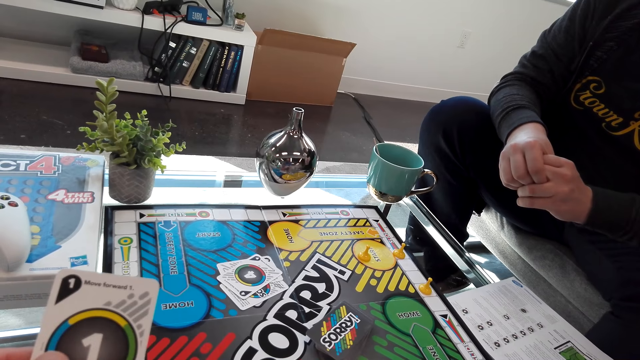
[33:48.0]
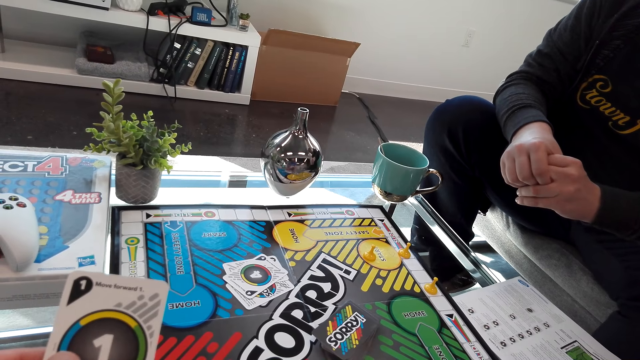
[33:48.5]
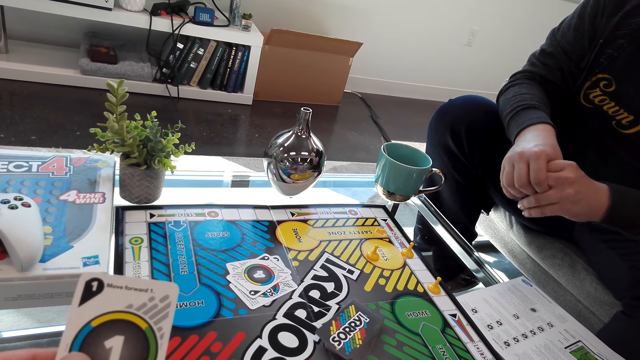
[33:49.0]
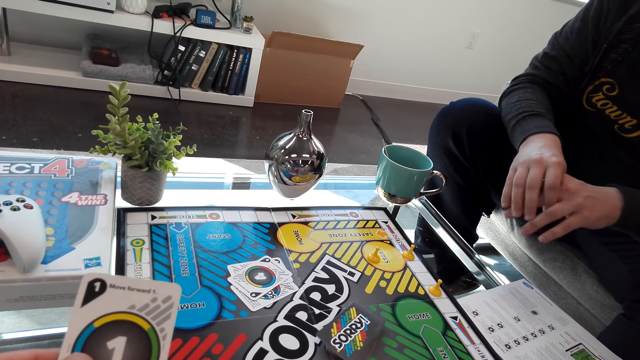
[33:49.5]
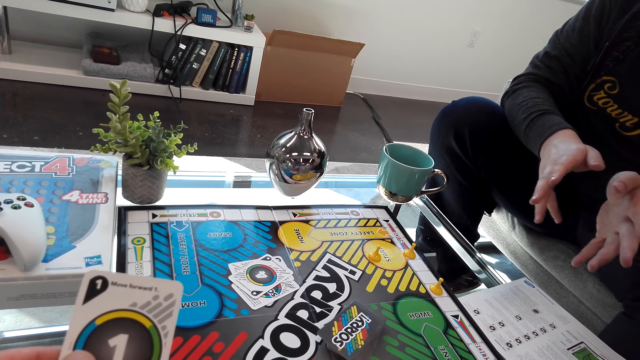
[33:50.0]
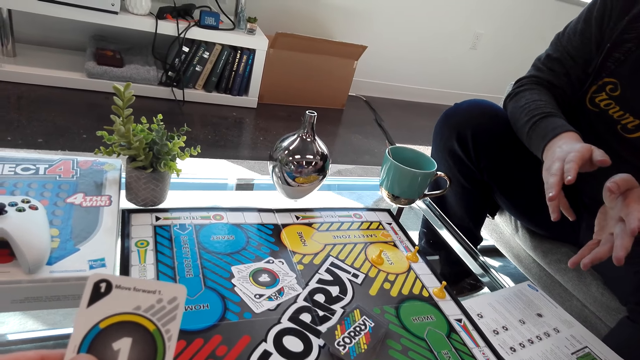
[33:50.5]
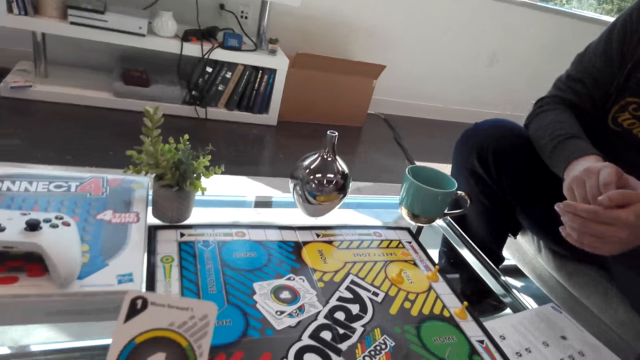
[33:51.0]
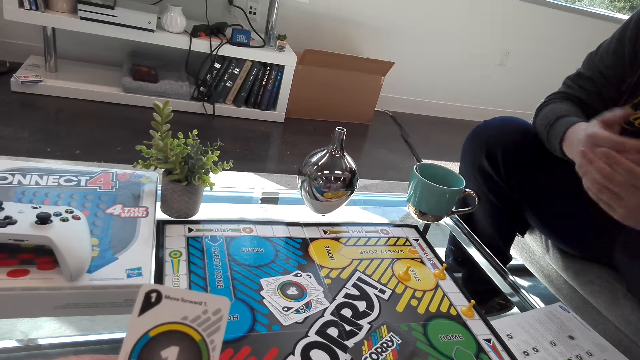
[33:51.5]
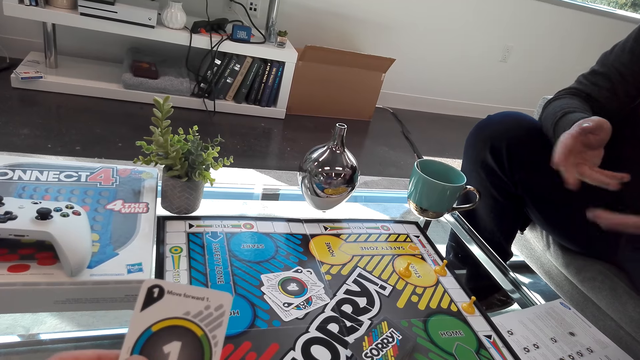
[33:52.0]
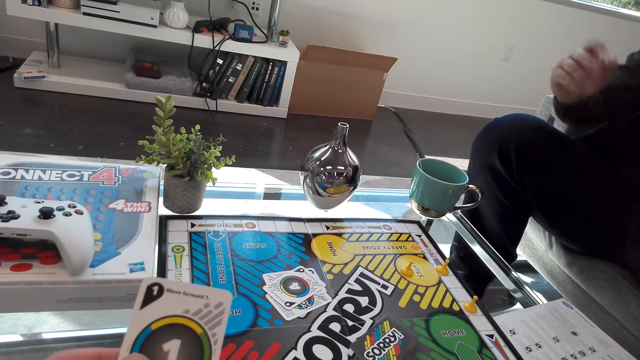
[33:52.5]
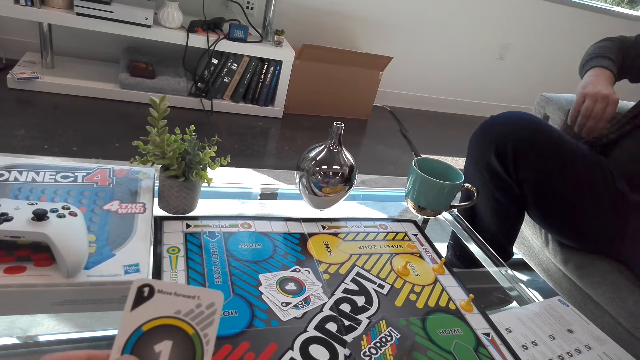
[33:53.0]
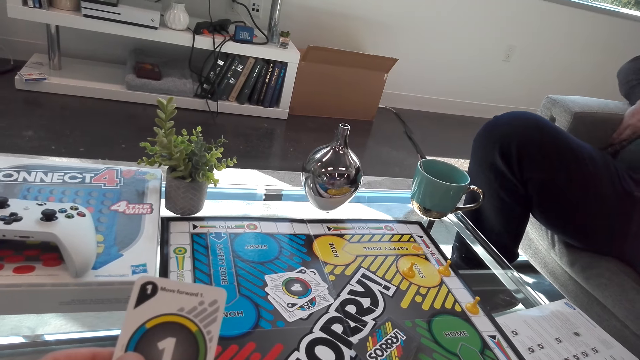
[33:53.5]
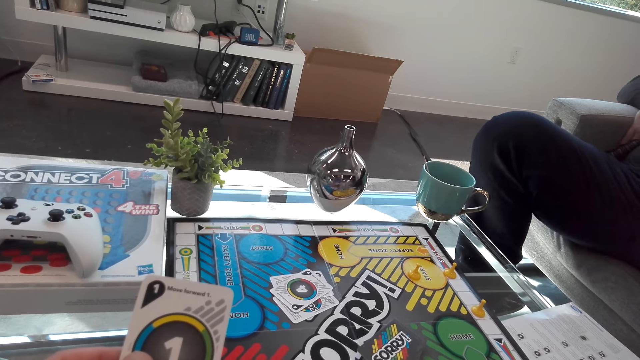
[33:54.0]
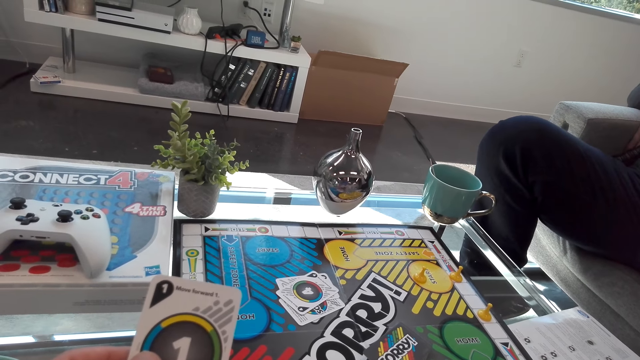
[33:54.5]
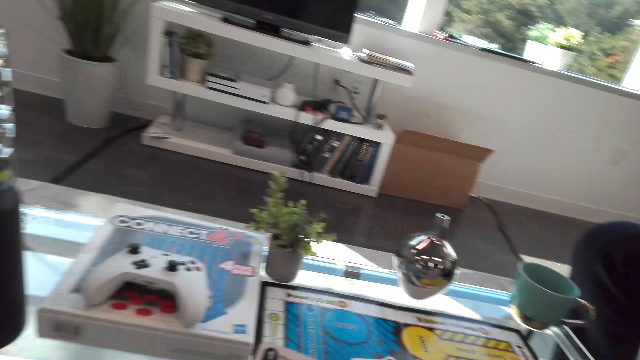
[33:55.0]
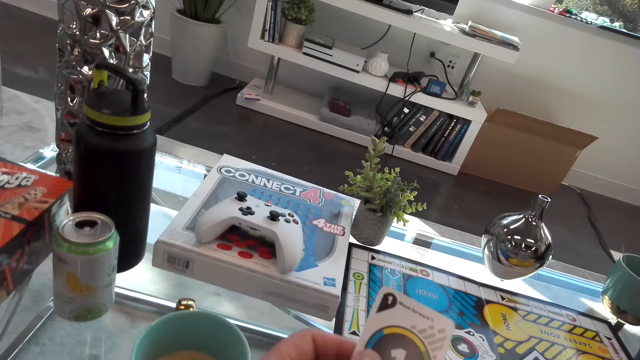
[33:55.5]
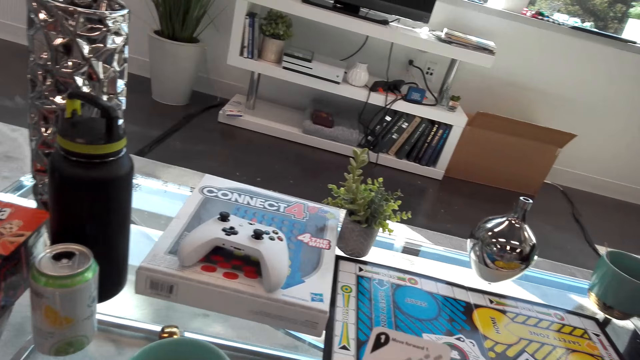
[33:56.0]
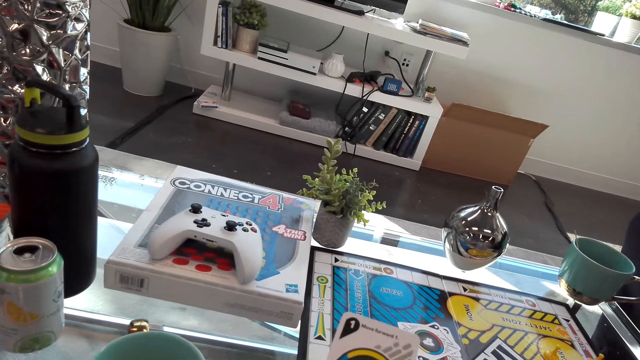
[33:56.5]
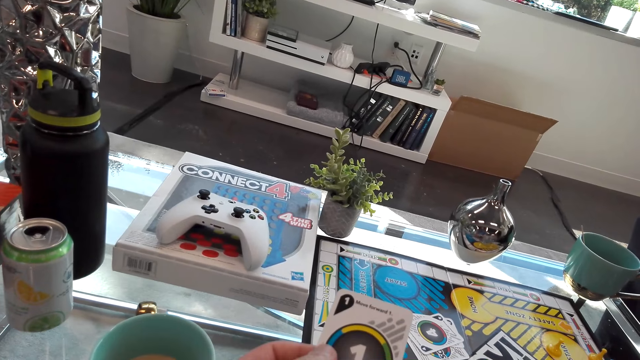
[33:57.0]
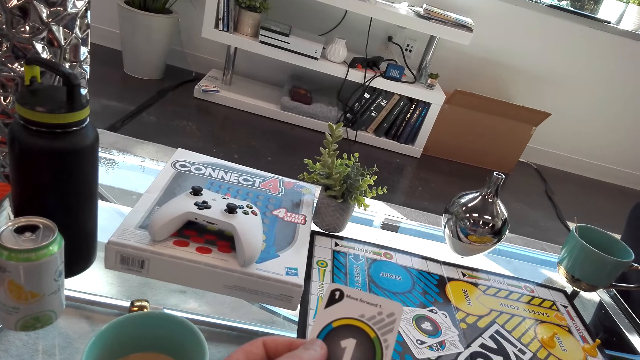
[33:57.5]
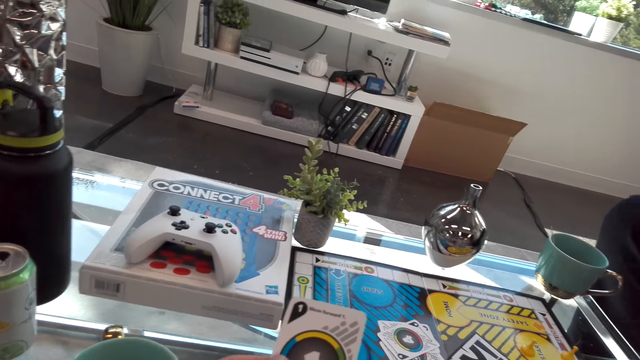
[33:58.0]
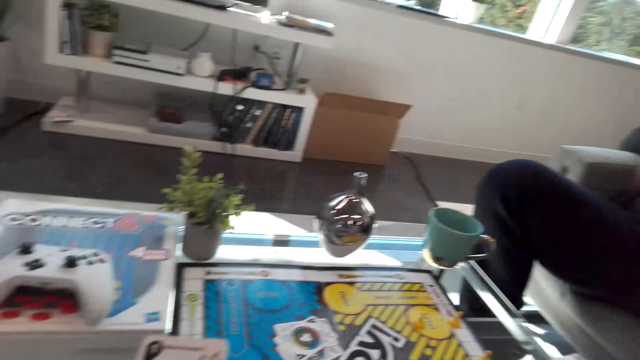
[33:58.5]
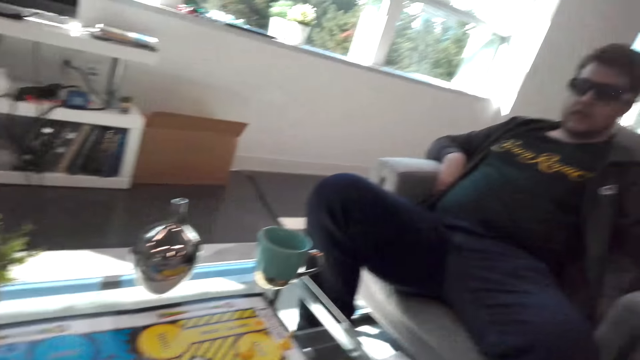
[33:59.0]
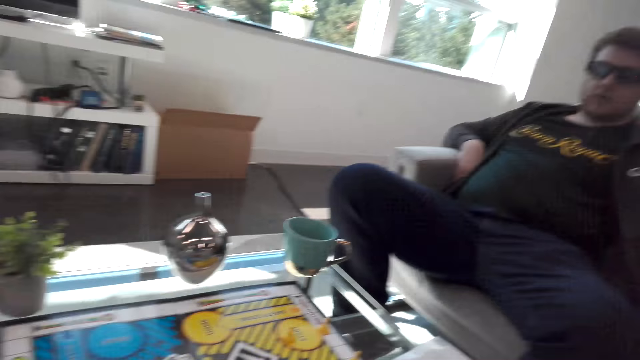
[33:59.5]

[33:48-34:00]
A person moves the hand.

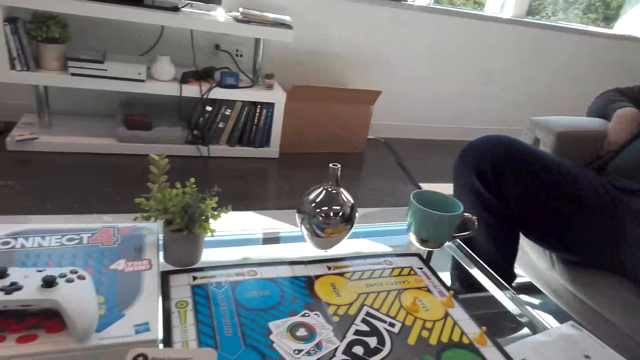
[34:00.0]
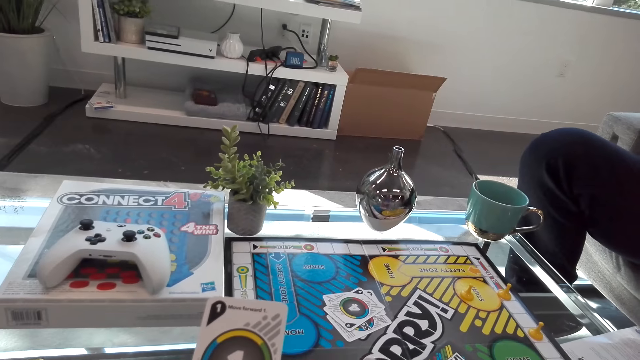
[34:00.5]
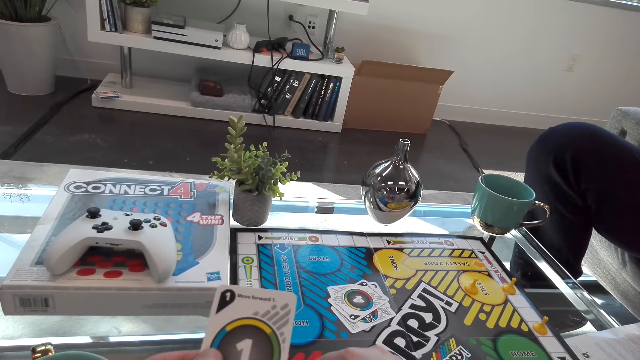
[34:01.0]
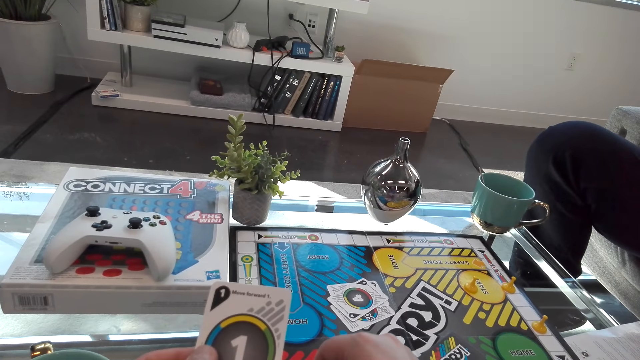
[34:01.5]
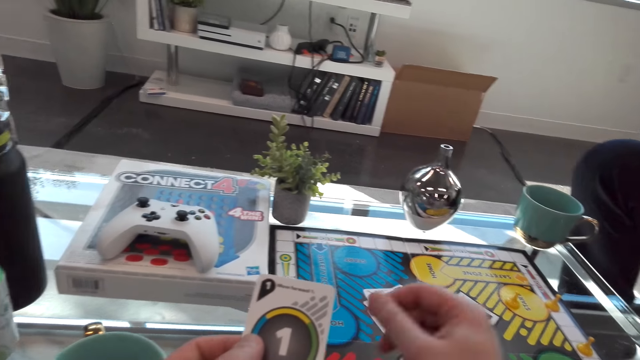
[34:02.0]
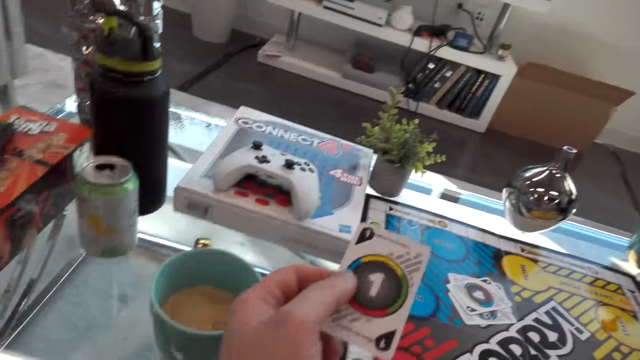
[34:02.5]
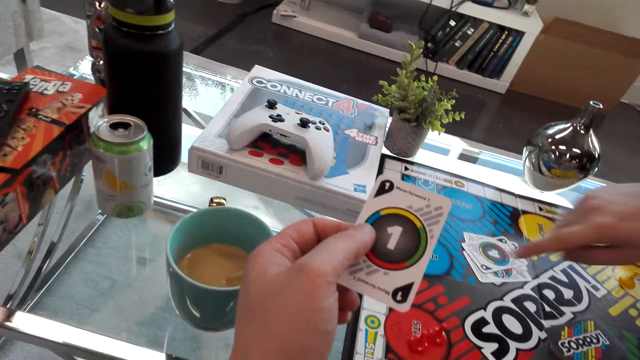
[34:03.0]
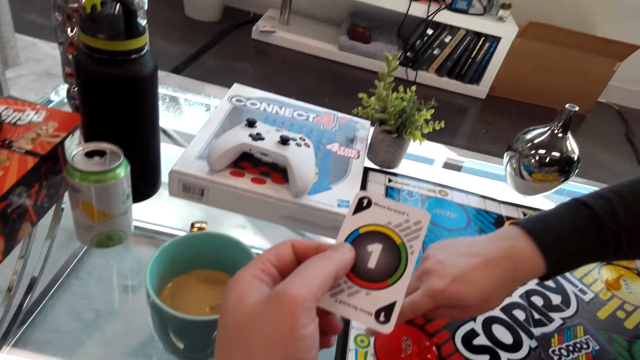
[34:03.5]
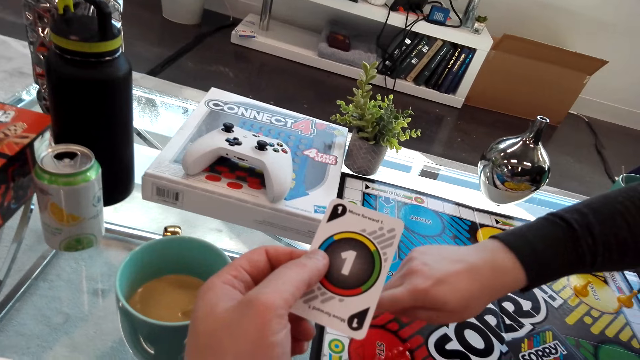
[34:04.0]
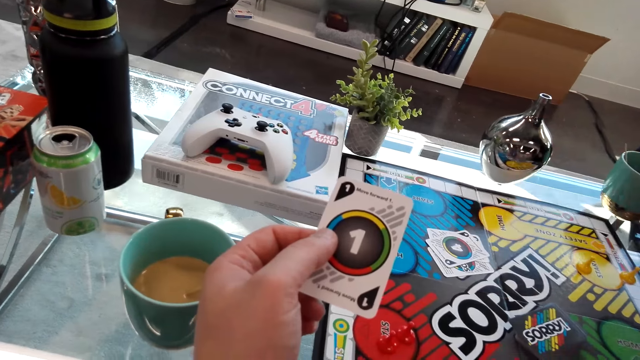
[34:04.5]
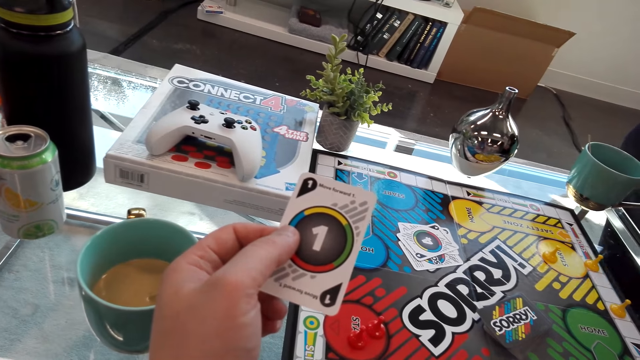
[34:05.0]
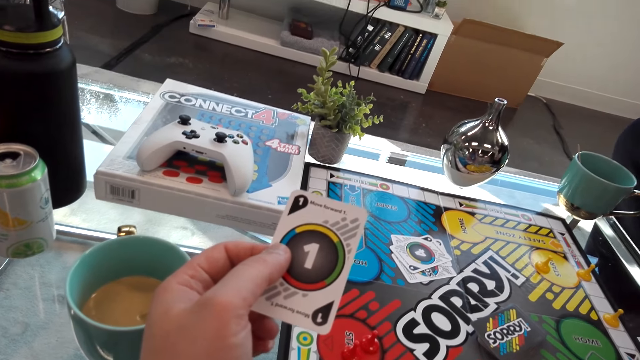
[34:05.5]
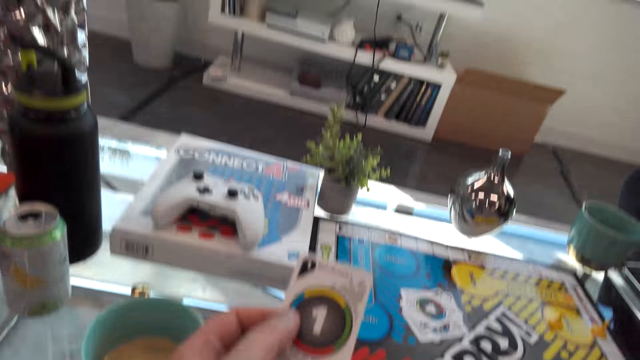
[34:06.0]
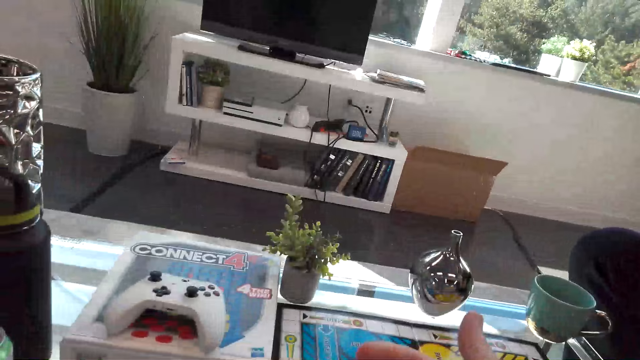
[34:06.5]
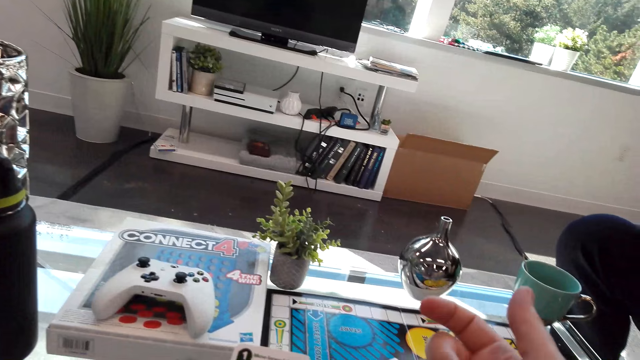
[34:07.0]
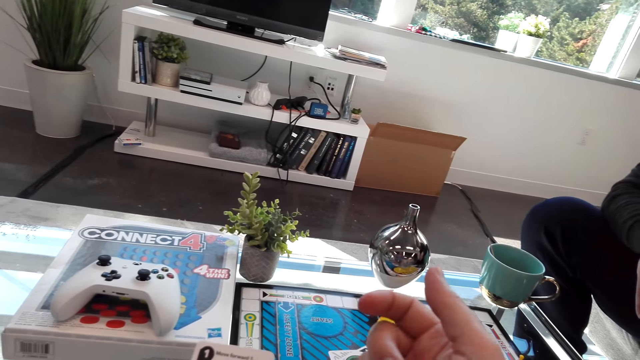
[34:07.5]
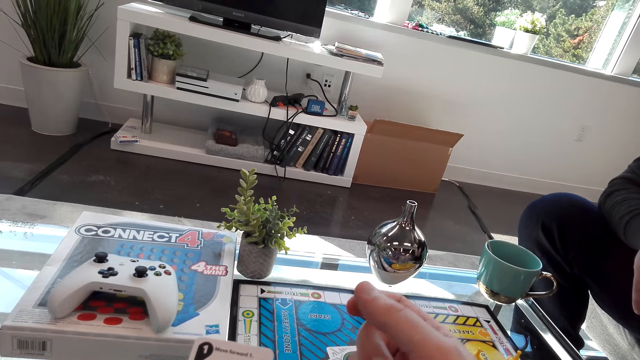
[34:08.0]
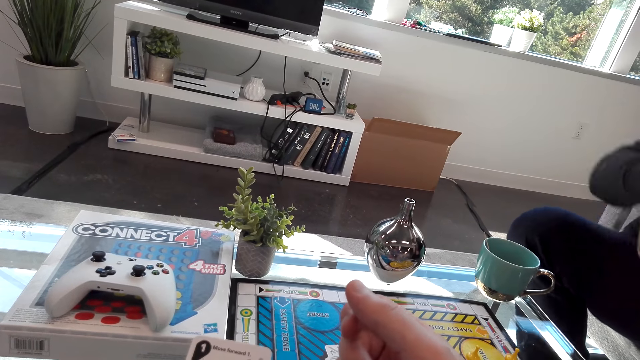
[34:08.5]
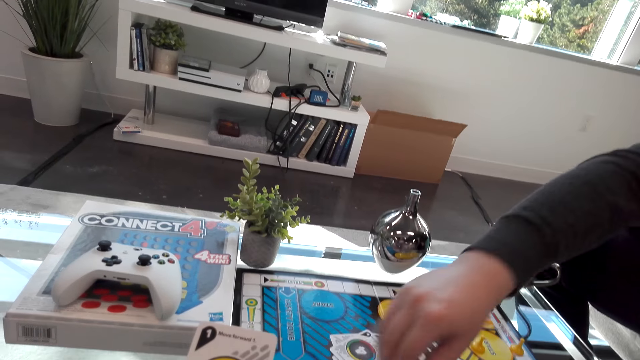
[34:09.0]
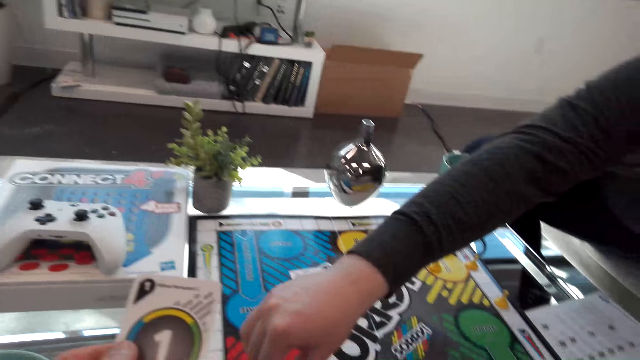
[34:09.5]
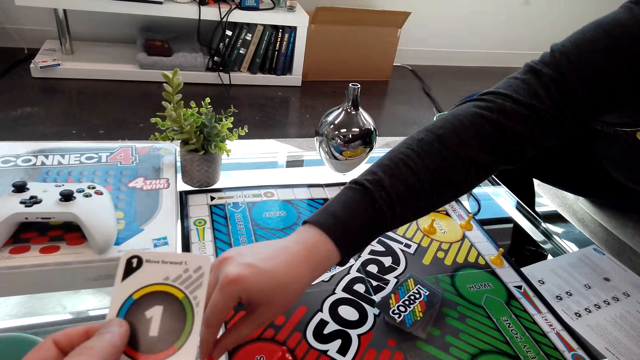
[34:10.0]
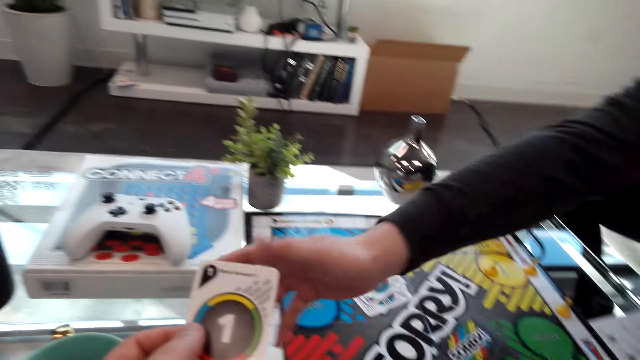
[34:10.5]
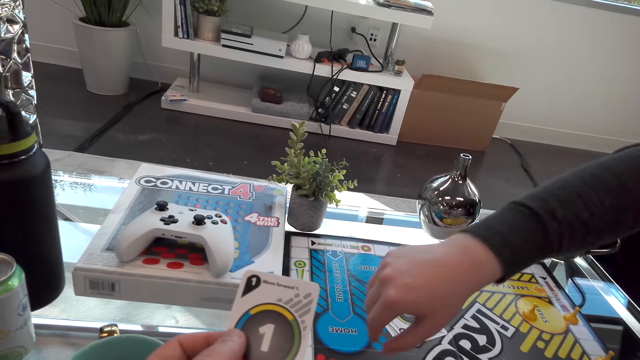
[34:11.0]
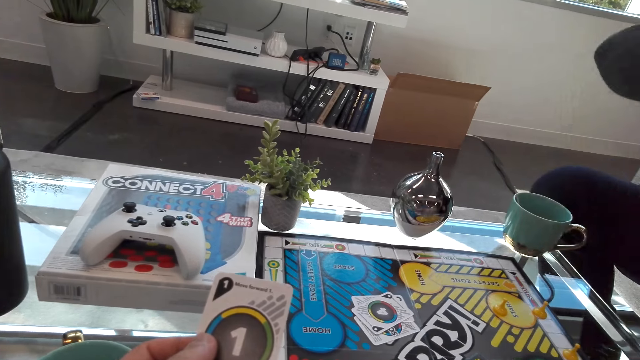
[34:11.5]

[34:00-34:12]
A person points at the board. The camera wearer moves the hand. The person moves the dice on the board.
